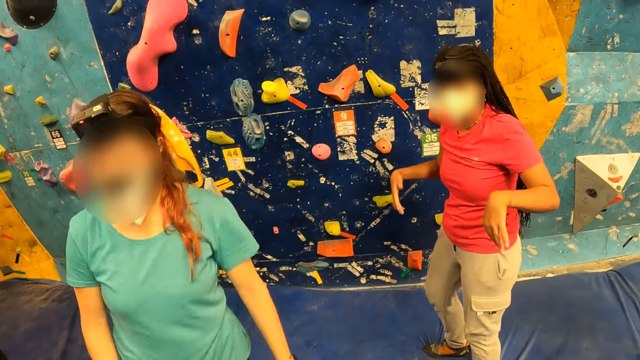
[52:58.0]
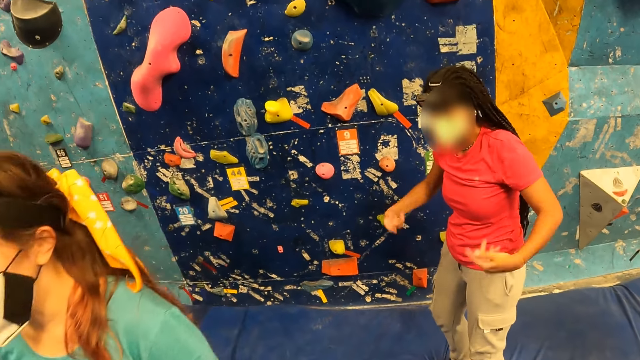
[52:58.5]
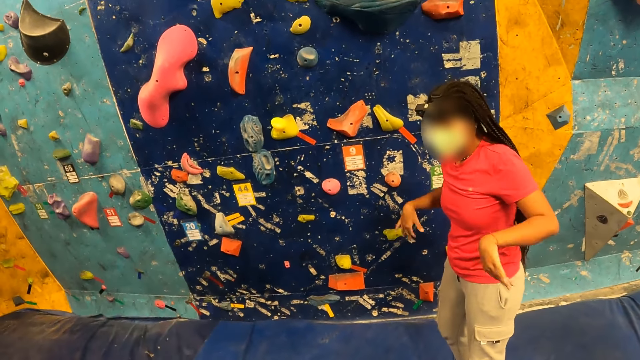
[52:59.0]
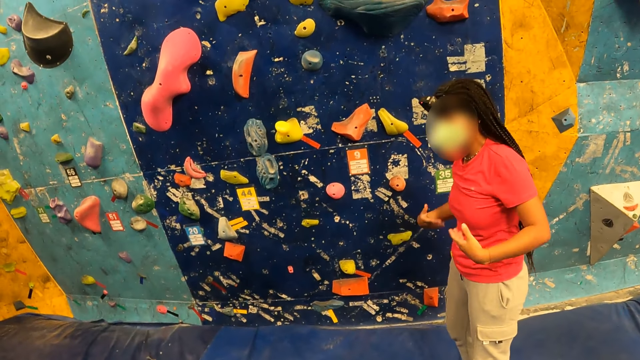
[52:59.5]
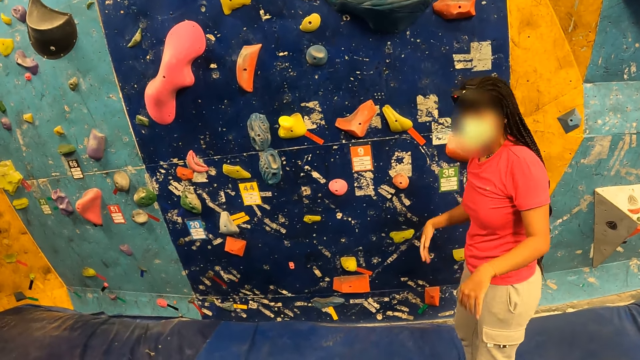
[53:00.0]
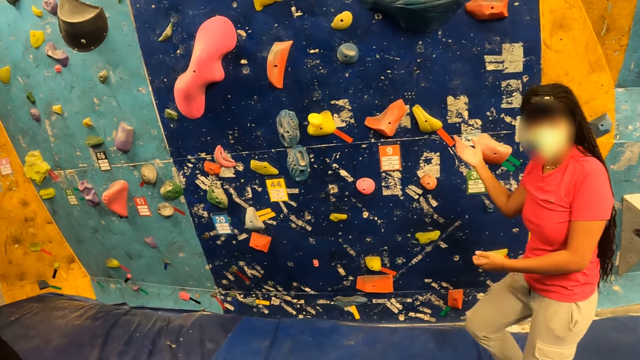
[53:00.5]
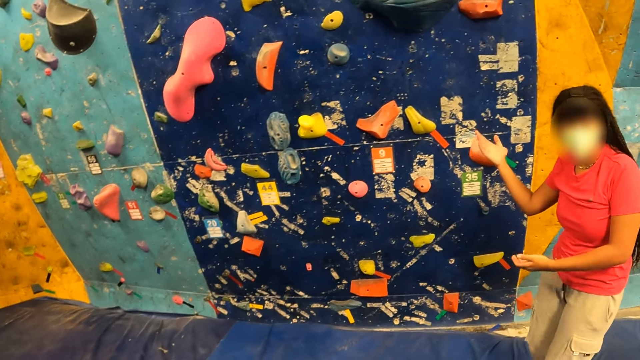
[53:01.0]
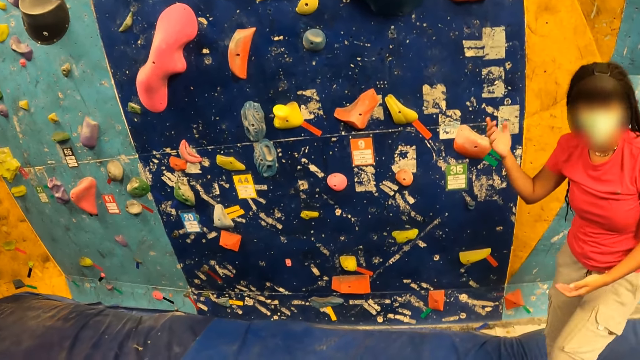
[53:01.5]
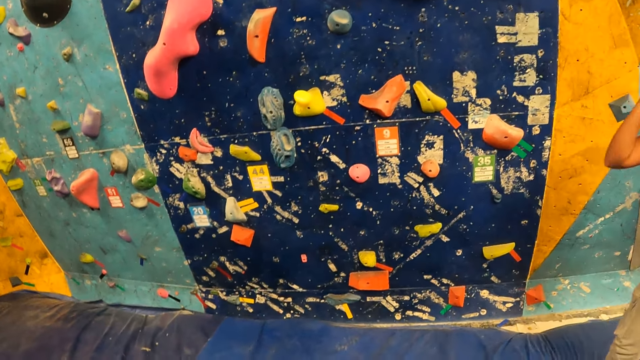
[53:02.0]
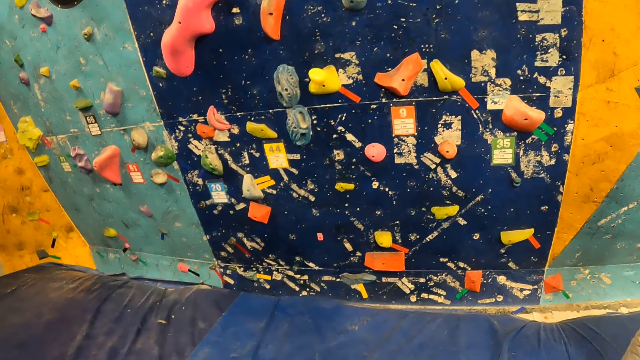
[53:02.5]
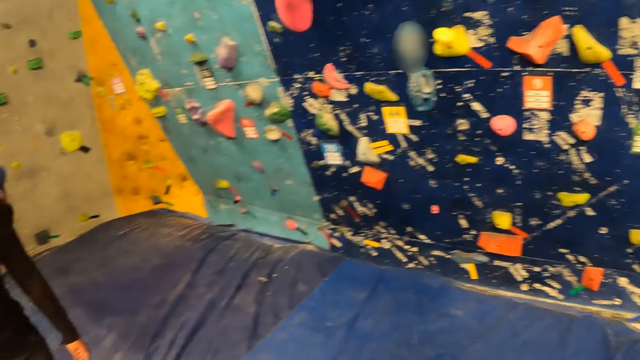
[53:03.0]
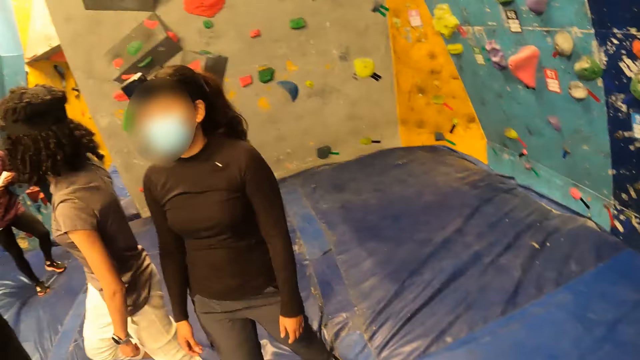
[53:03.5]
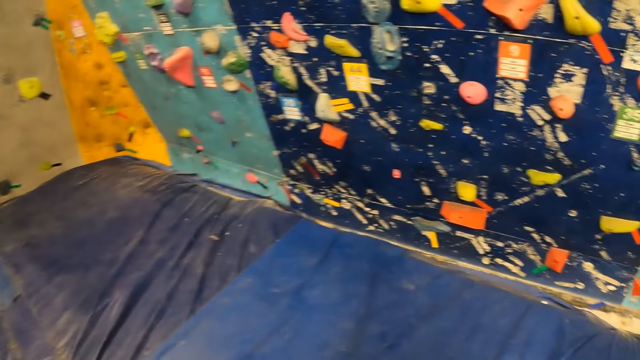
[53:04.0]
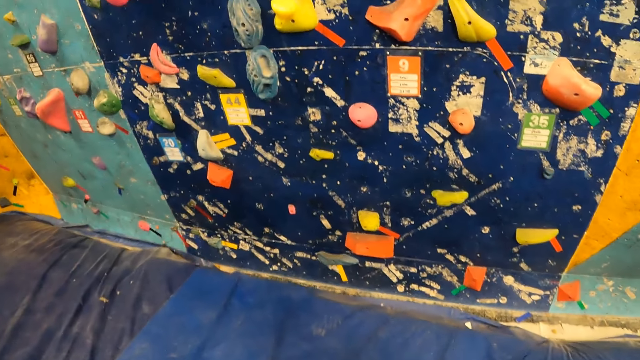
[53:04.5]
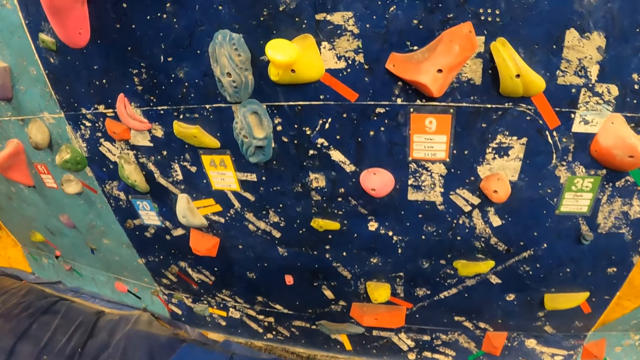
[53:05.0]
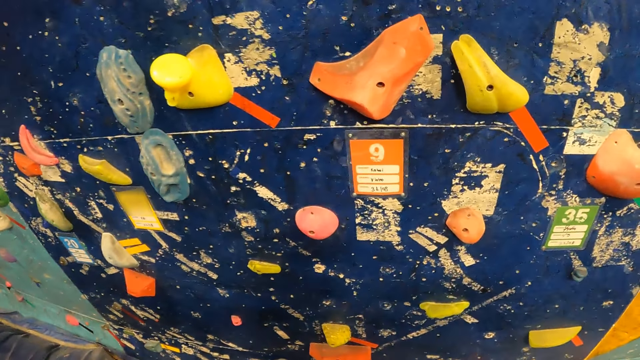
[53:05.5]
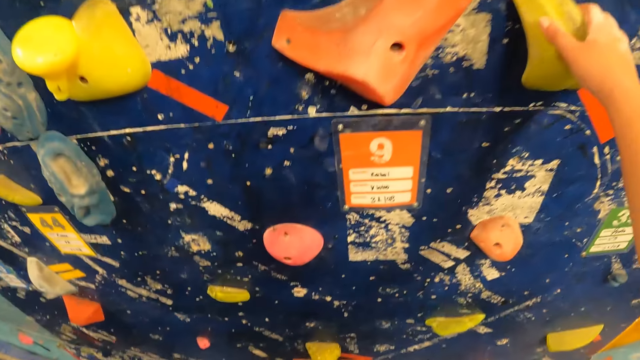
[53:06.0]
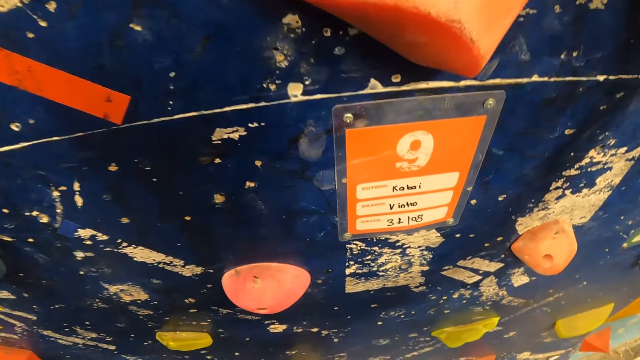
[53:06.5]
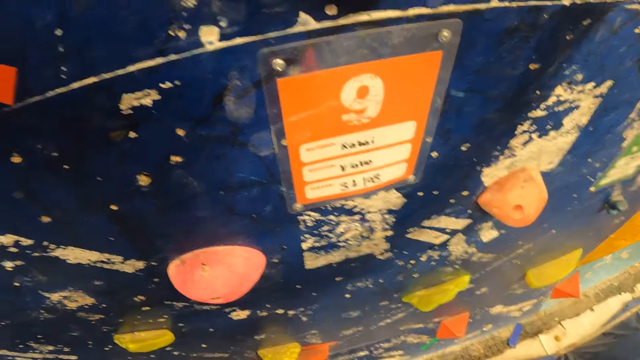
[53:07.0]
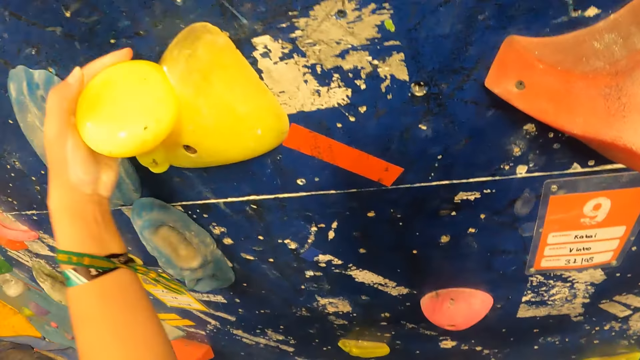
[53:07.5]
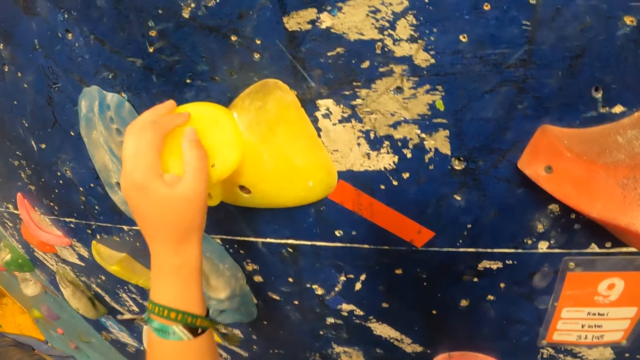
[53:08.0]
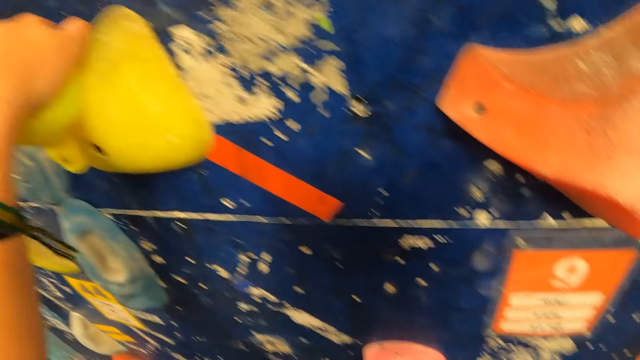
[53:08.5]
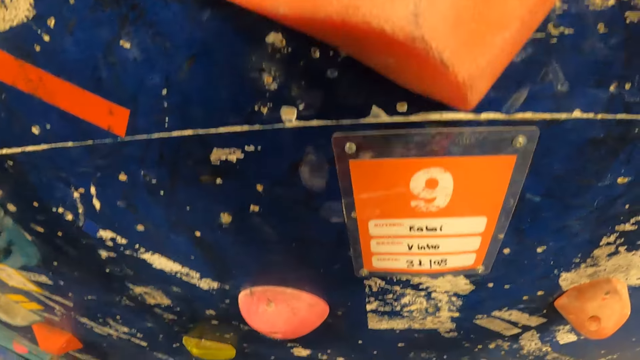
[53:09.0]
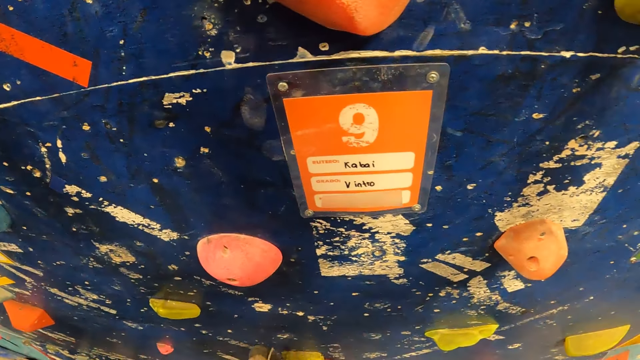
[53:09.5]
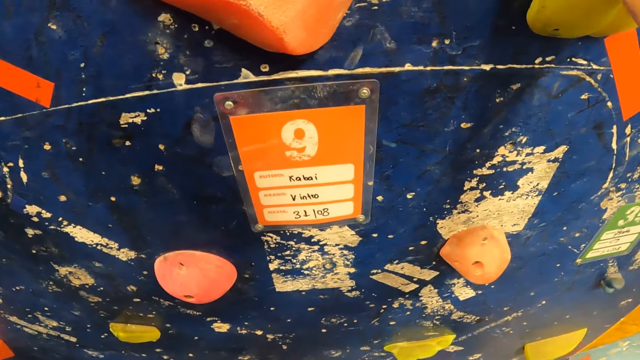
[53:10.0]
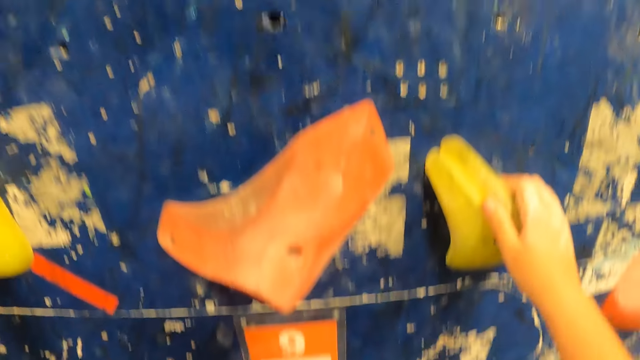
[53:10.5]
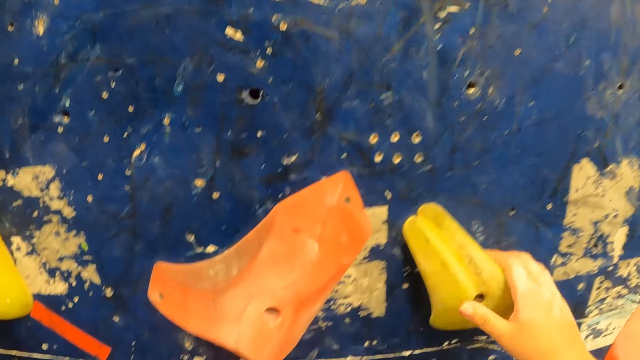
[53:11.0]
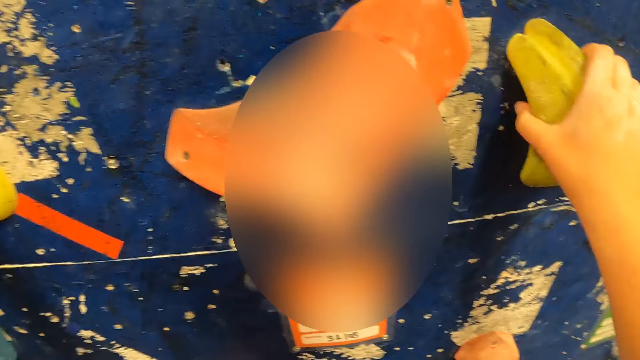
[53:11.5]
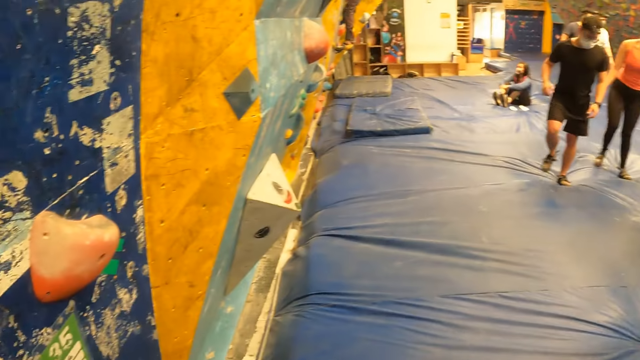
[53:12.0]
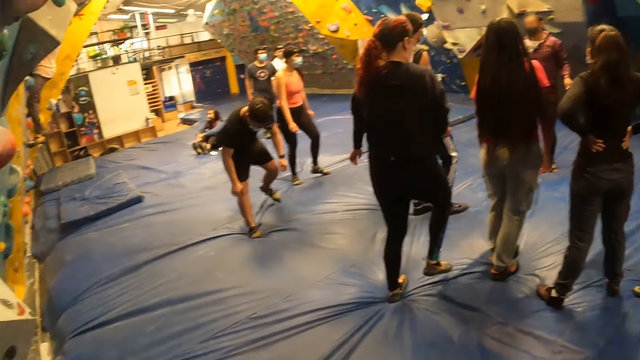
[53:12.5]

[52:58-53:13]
The woman shakes both hands and moves hands. The camera wearer looks at the climbing wall. They touch climbing holds with both hands. They hold a wall hold with a hand. They move a hand on the wall hold. They climb the climbing wall with both hands. They look at the climbing wall.

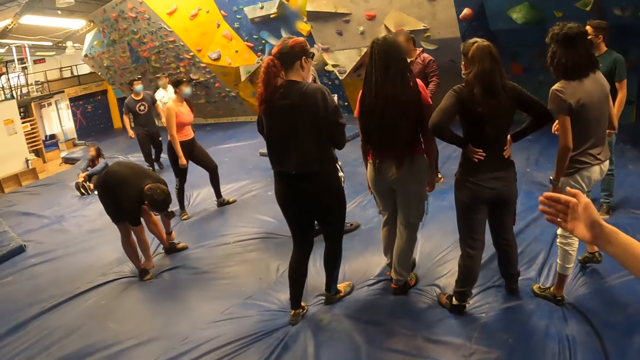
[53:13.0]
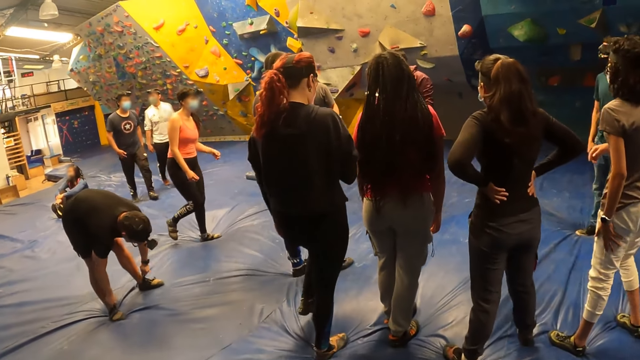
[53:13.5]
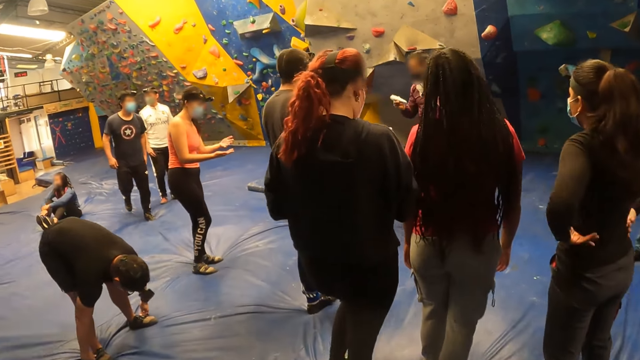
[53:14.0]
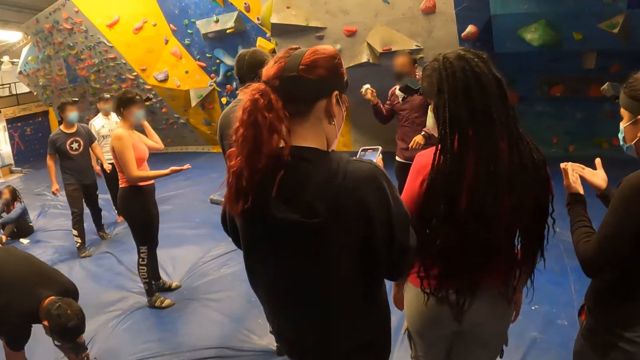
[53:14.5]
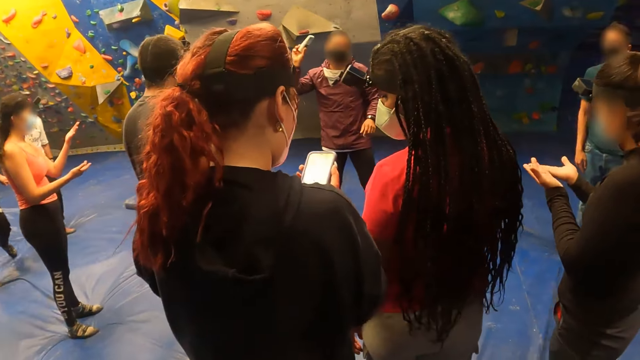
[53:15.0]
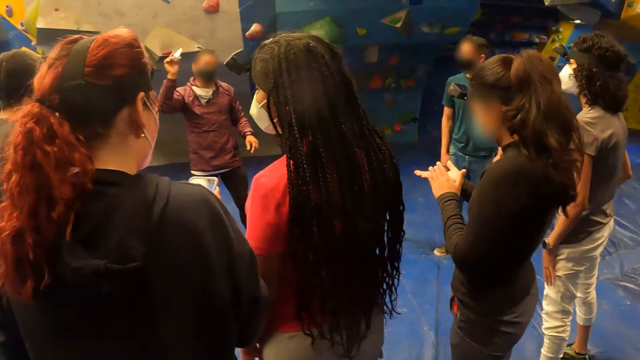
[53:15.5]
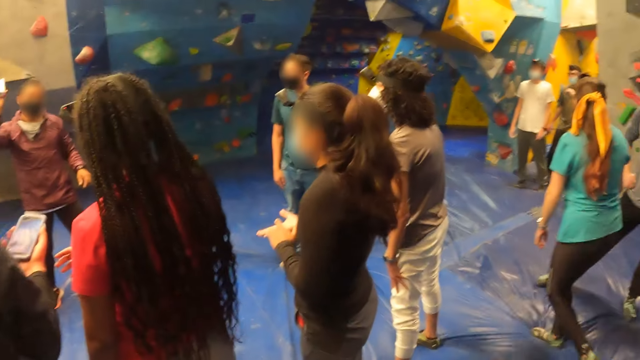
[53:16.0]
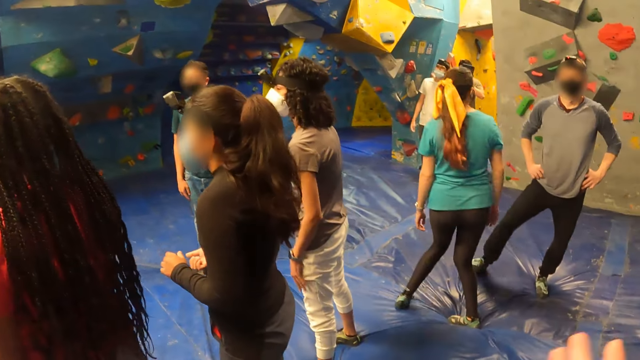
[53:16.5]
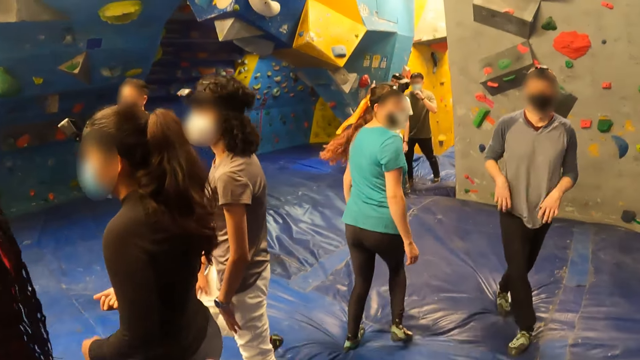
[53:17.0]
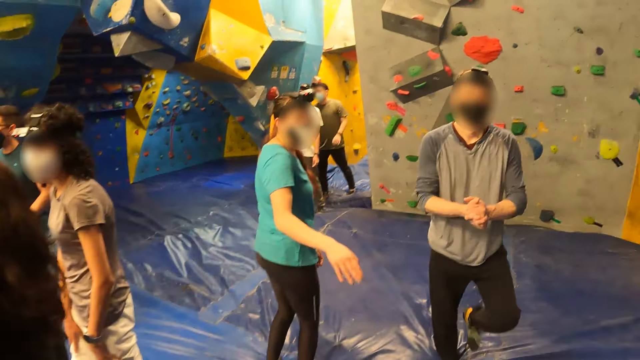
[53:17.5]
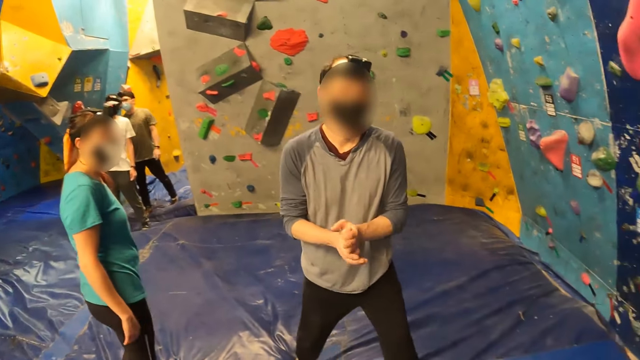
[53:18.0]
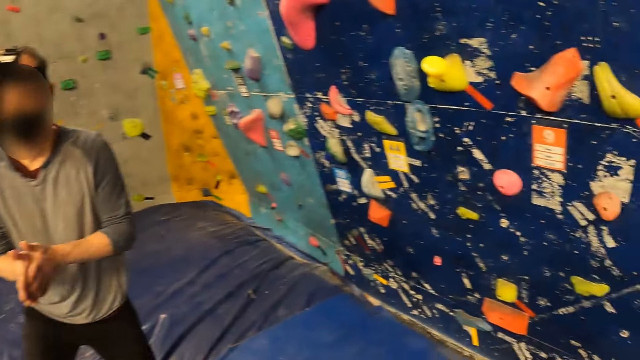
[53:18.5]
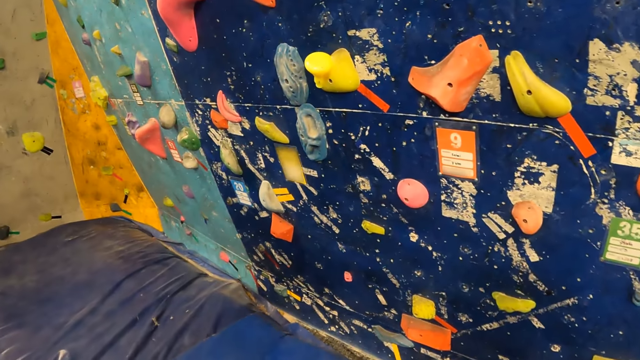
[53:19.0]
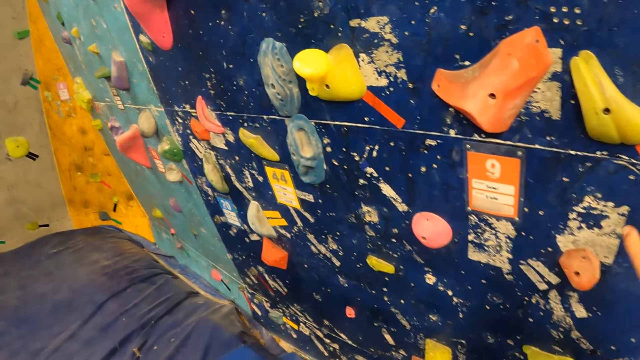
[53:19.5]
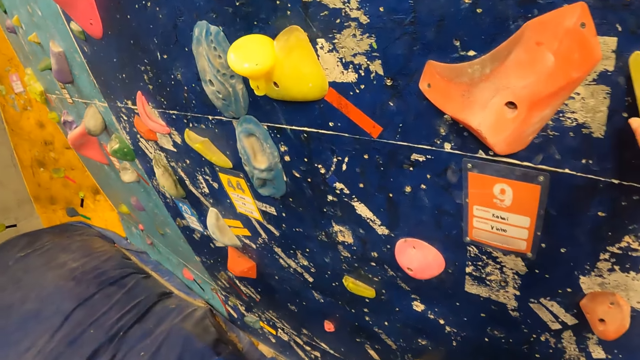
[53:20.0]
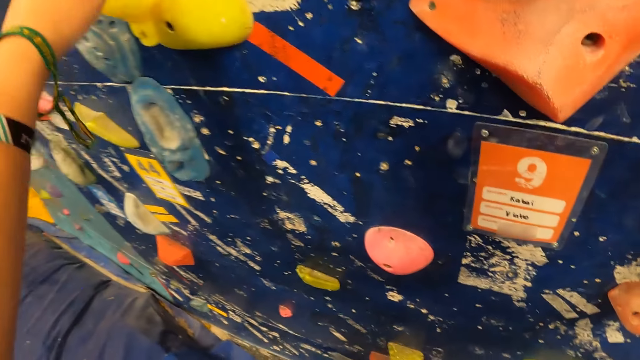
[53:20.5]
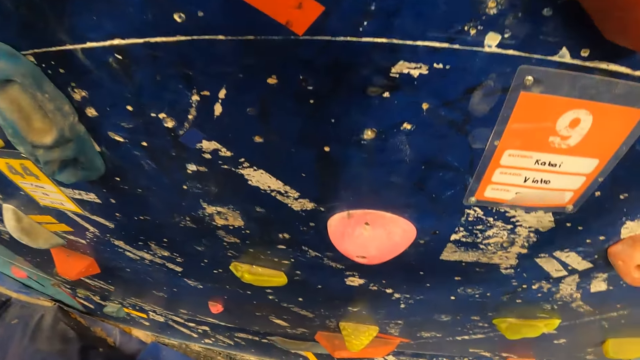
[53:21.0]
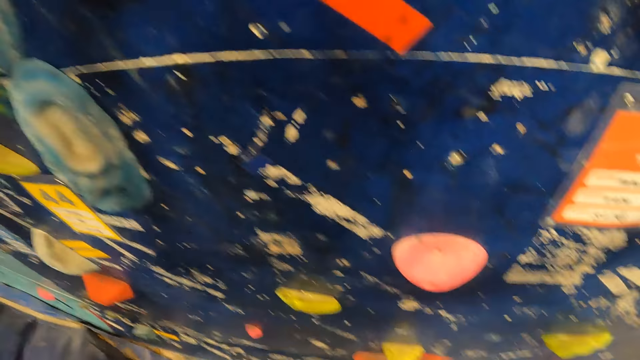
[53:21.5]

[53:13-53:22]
A person moves a hand. A man touches his legs. The instructor shakes a white tube or bottle in his right hand. A woman looks at her hands. Another woman holds a phone. A third woman looks at her hands. The instructor holds up the bottle with a hand. The camera wearer waves to a man with her right hand. A fourth woman moves a hand. Another man puts hands together. The camera wearer holds a wall hold. She touches climbing holds with both hands. She holds a wall hold with the other hand.
